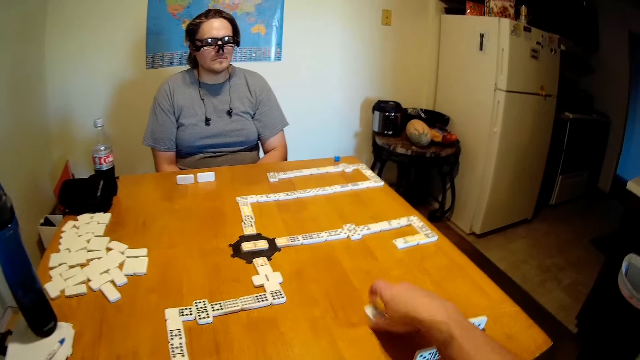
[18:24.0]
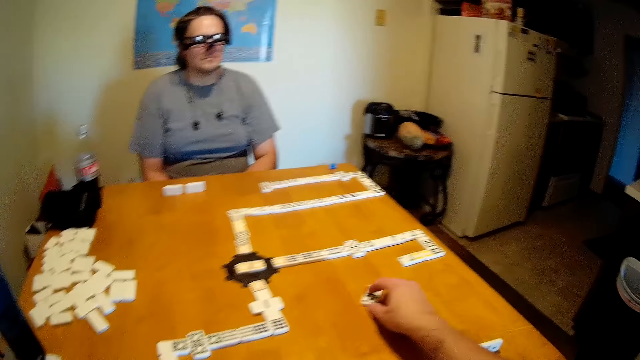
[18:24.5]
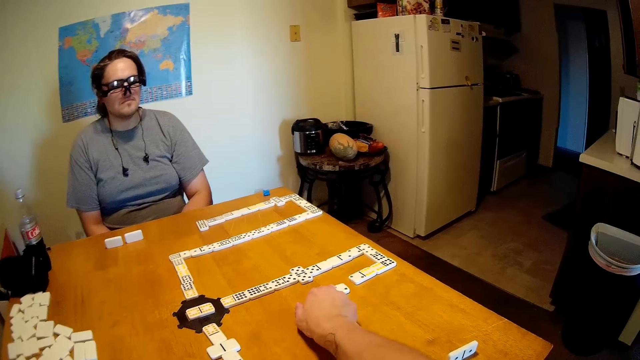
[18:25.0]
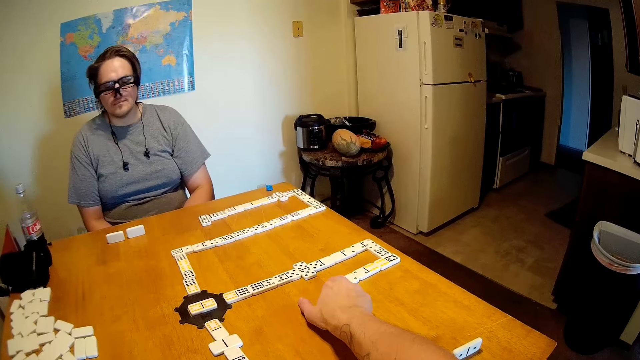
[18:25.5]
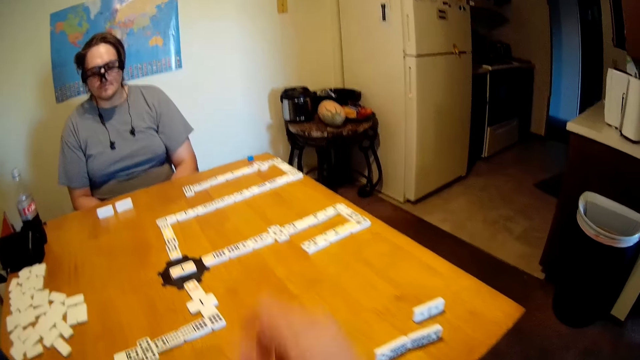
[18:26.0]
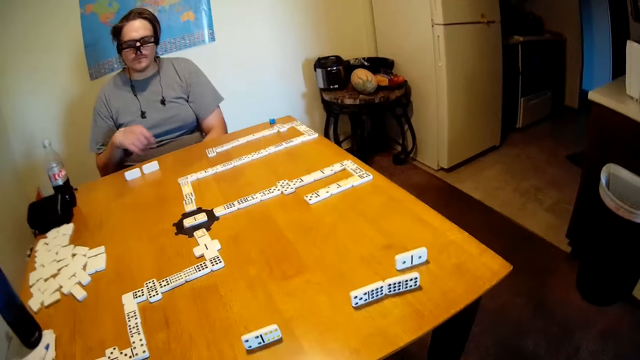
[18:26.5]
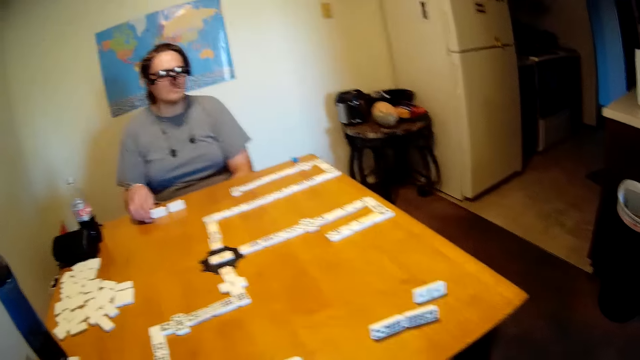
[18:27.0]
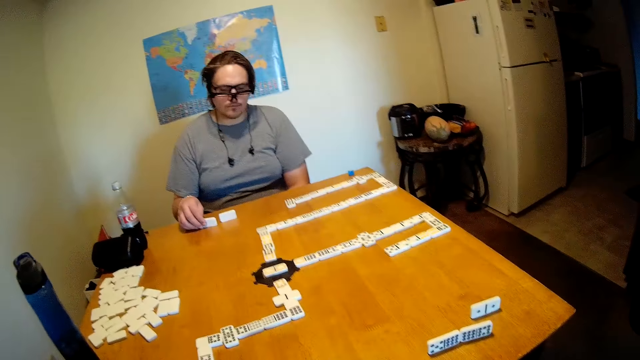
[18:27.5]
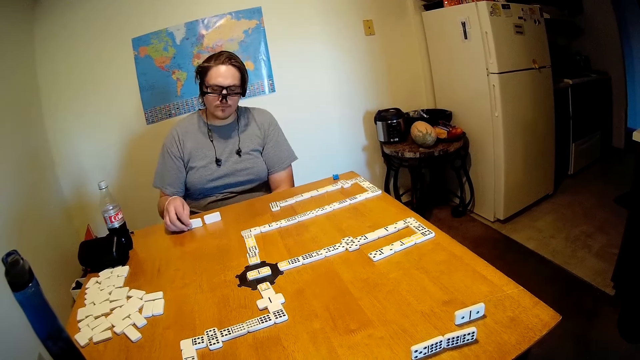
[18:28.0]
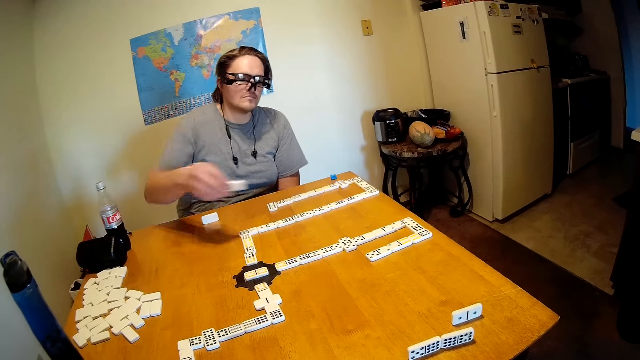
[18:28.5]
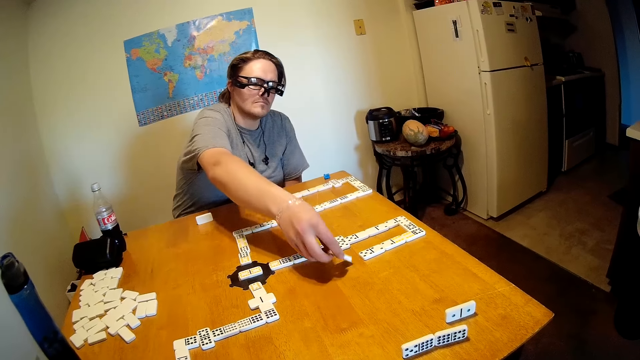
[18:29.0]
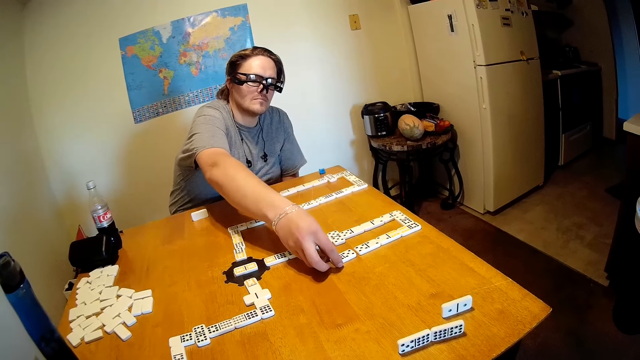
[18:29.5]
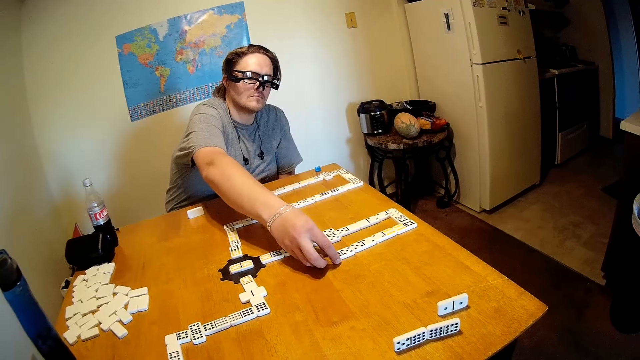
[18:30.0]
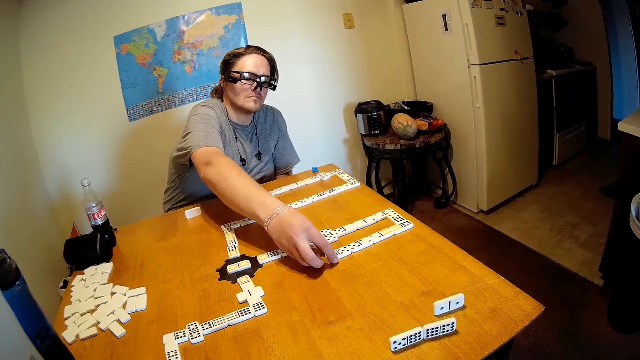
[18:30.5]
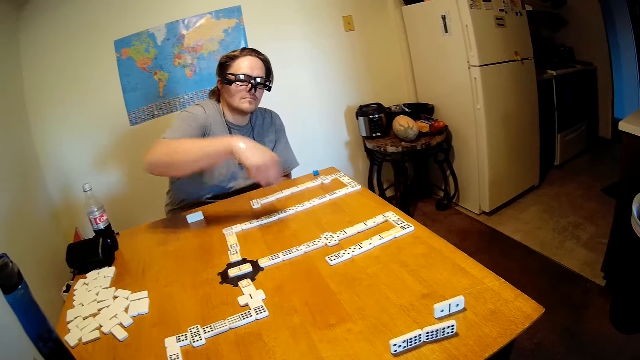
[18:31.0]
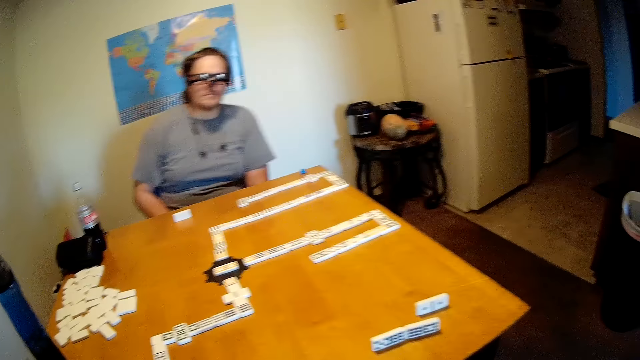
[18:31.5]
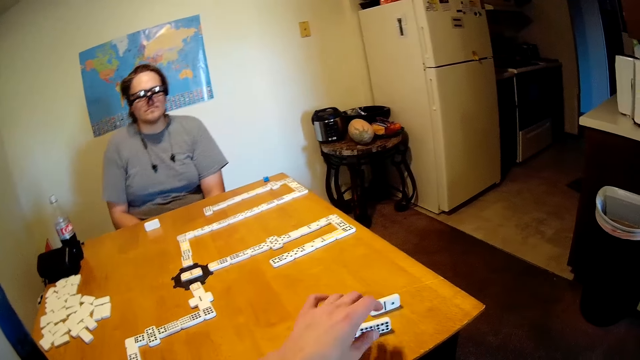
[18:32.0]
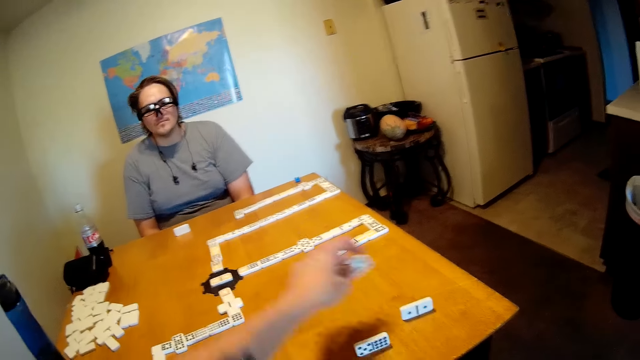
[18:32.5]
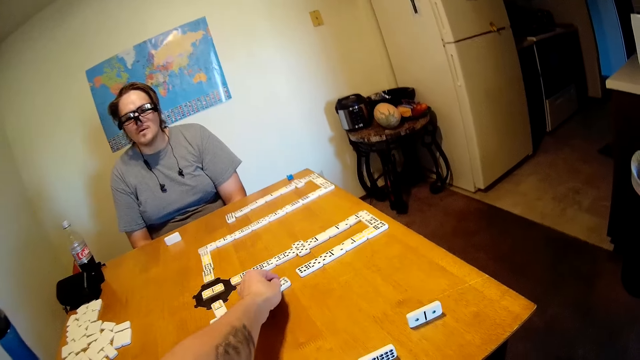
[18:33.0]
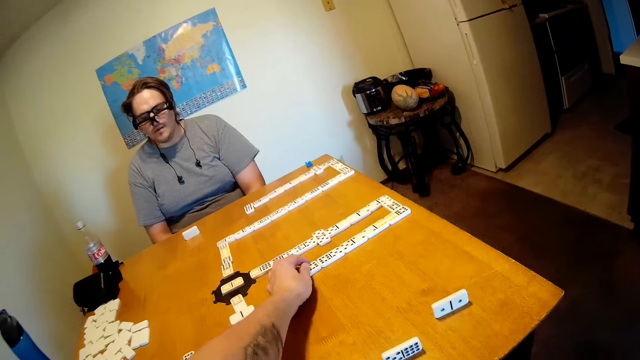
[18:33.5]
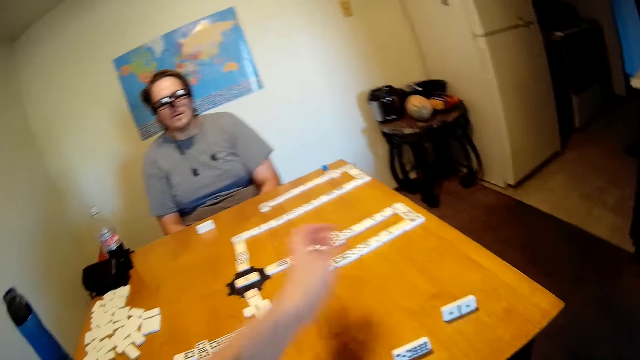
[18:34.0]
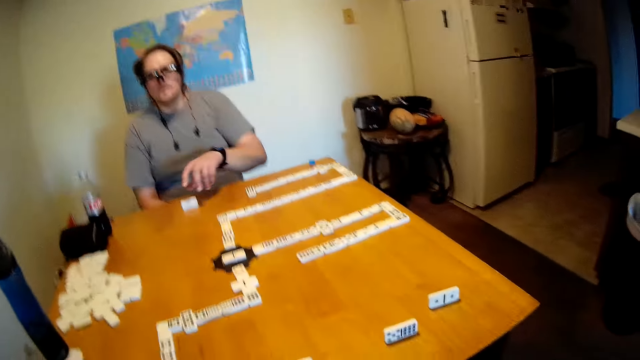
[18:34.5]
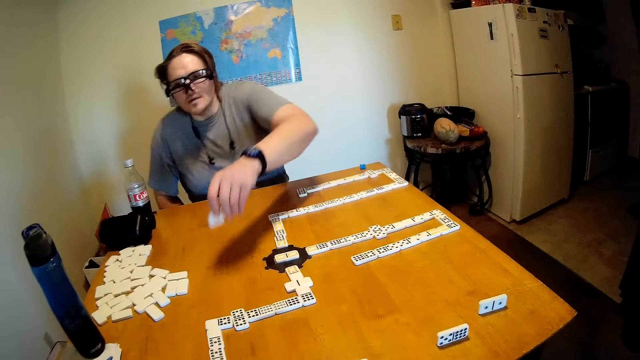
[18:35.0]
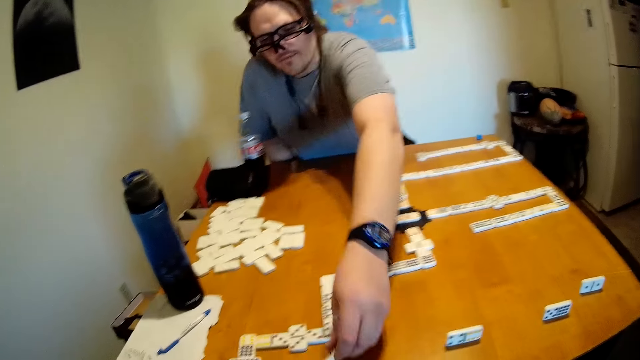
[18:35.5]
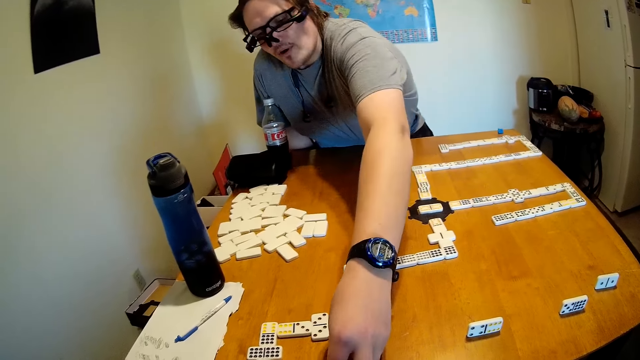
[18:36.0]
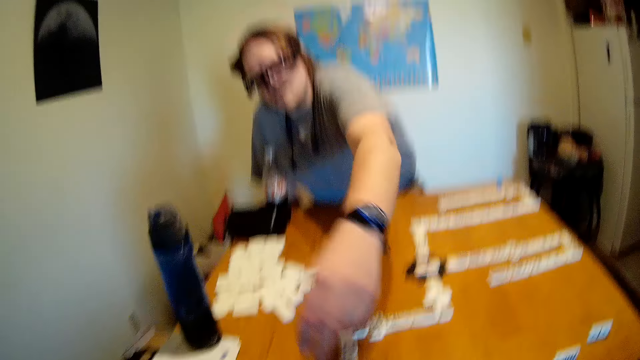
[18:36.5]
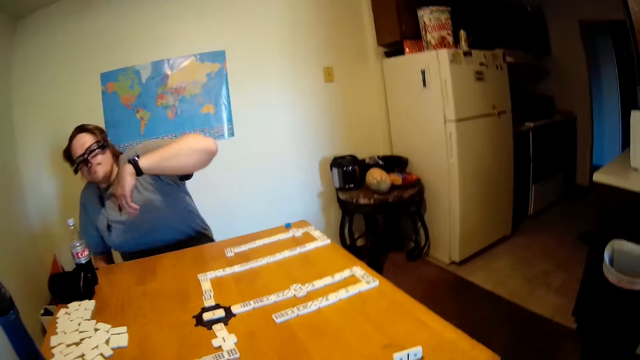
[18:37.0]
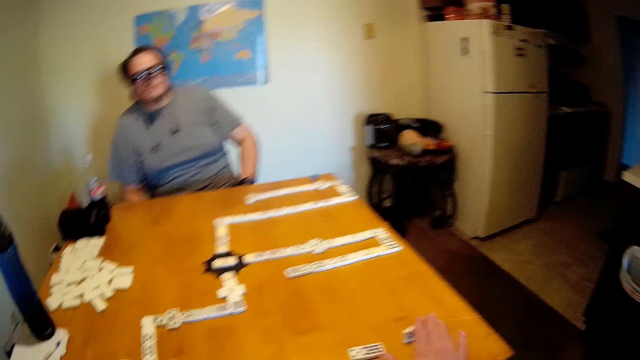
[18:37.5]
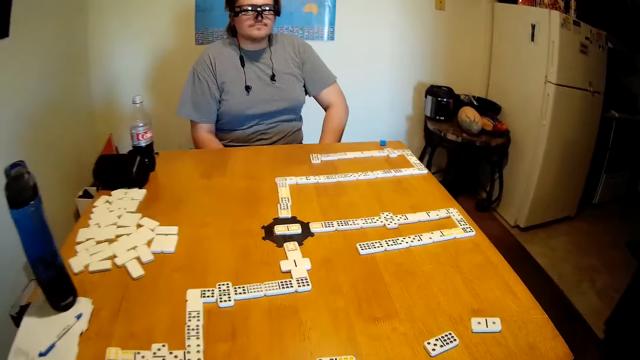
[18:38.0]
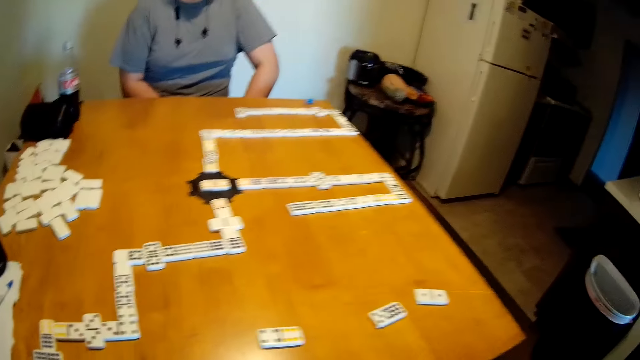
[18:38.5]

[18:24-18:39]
A person picks the game piece. The camera wearer moves the dominoes. The person puts the game piece on the pattern and picks up the dominoes. The camera wearer picks the game piece. The person puts the dominoes on the table. The camera wearer puts the game piece on the pattern. They remove the hand from the pattern. They pick up the dominoes. The person picks the game piece. The camera wearer puts the dominoes on the table. The person puts the game piece on the pattern, removes the hand from the pattern, and picks up the dominoes. The camera wearer picks the game piece and puts the game piece on the pattern. The person puts the dominoes on the table. The camera wearer removes the hand from the pattern.

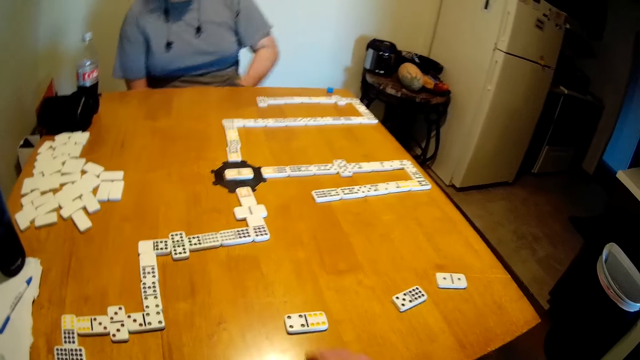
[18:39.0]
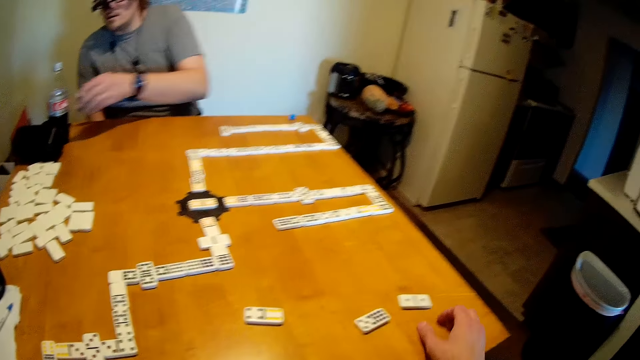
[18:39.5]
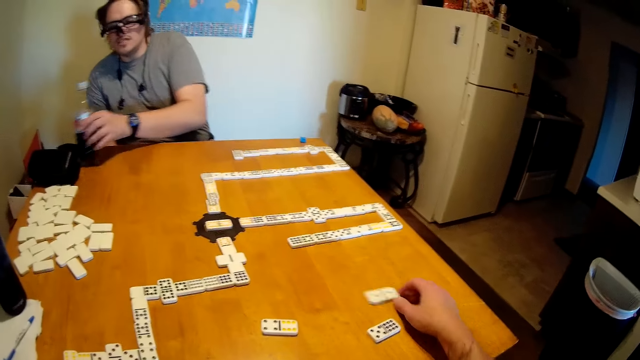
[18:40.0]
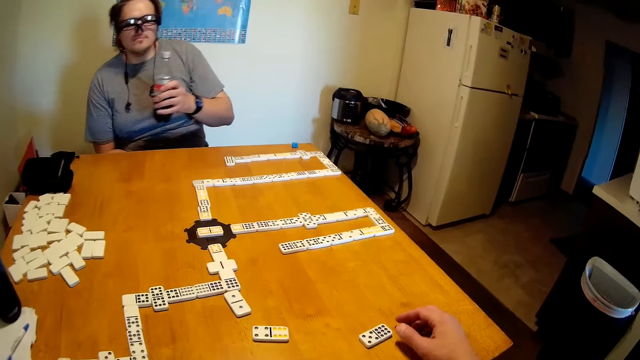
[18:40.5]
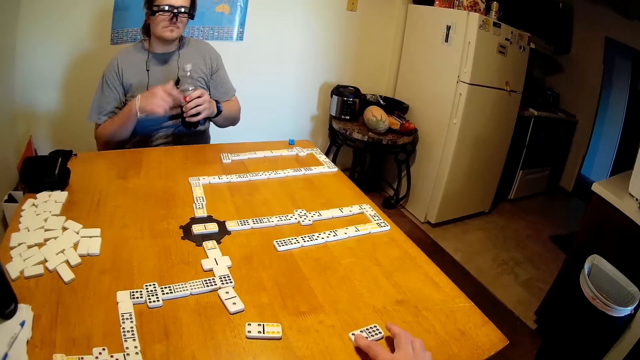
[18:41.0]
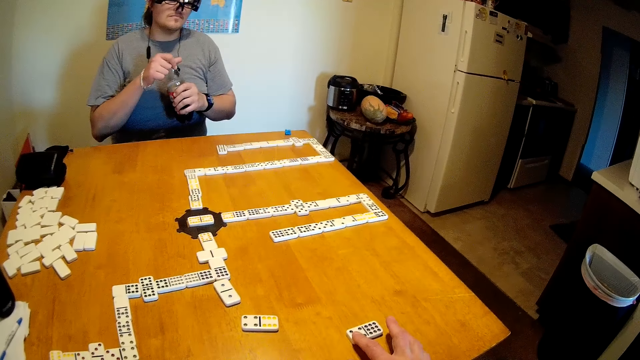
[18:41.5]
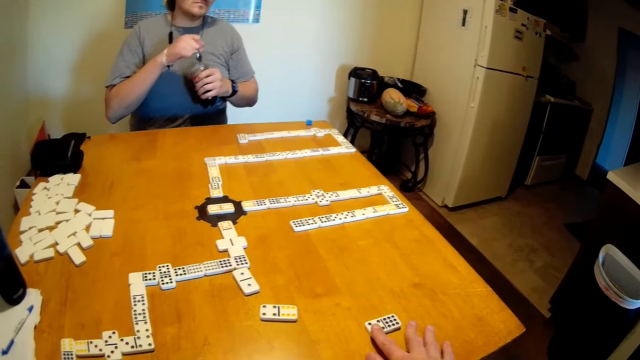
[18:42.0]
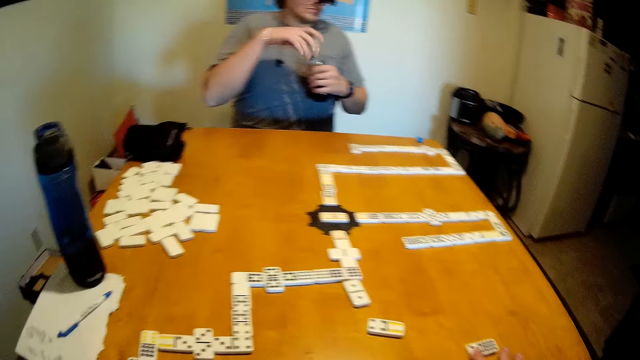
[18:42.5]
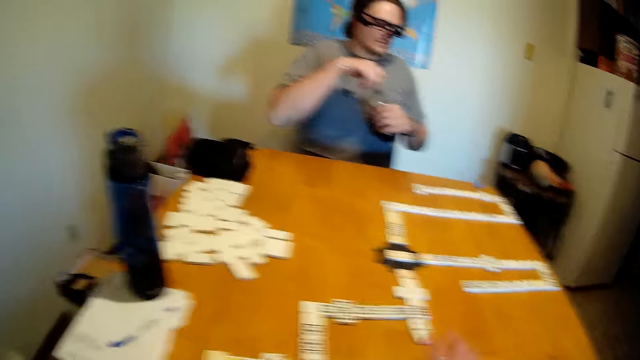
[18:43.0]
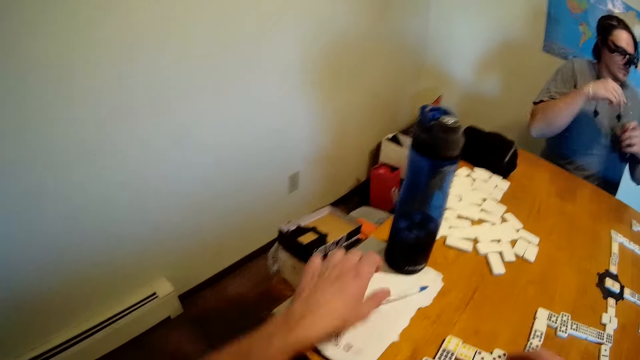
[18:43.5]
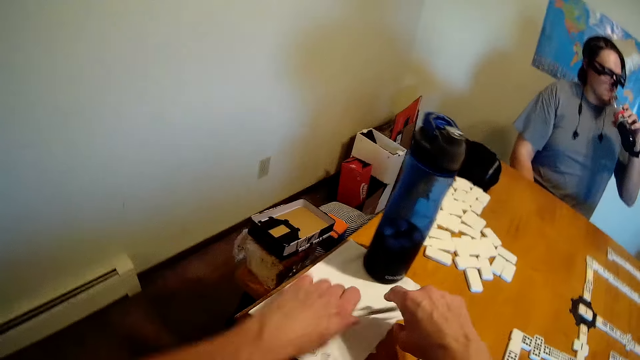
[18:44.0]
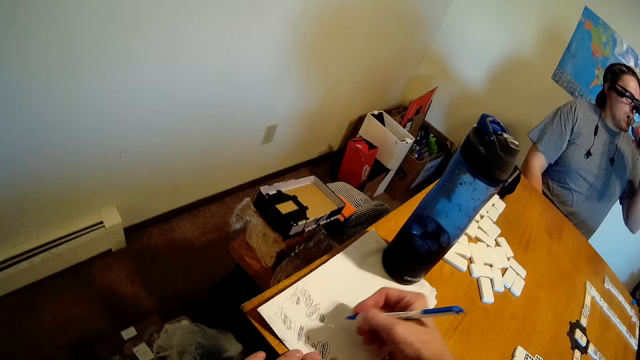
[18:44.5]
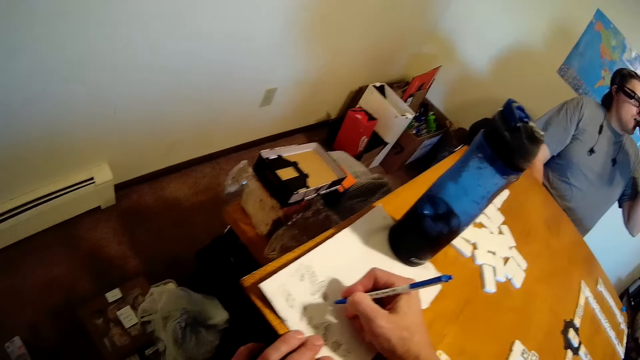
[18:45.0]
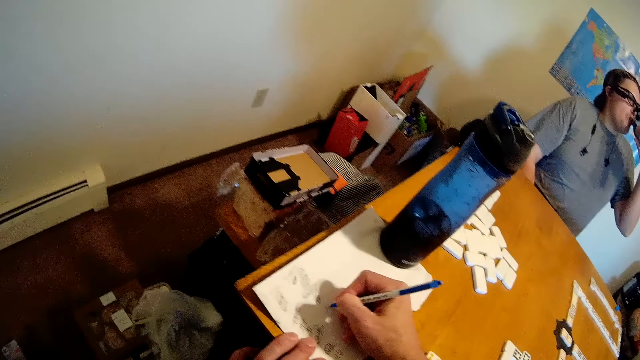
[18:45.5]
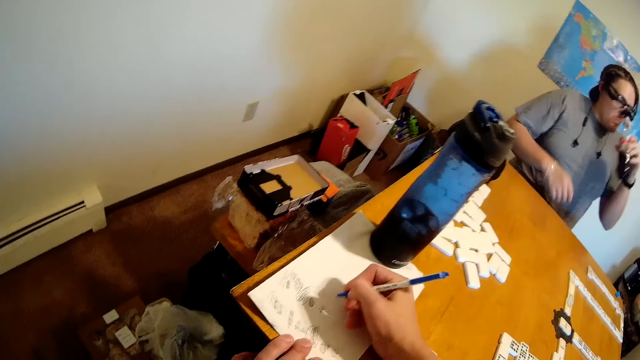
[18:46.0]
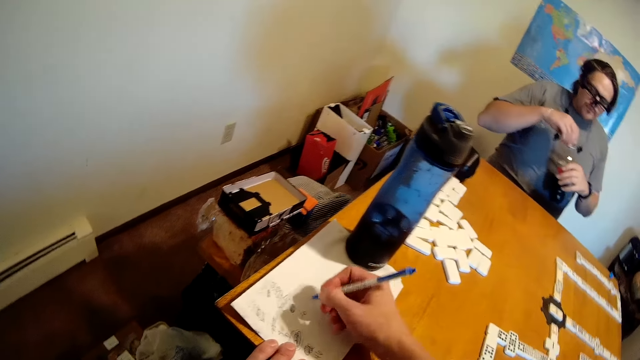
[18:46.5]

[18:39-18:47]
The camera wearer moves the dominoes. A person pulls the game piece on the table, picks up the bottle of soda, holds the game piece, and opens the bottle. The person picks the pen from the table. The camera wearer picks up the pen. The person drinks from the bottle. The camera wearer writes on a piece of paper. The person writes something on the piece of paper.
